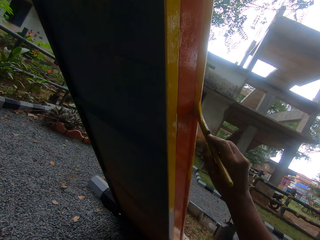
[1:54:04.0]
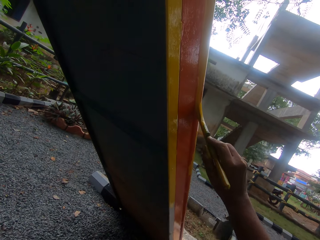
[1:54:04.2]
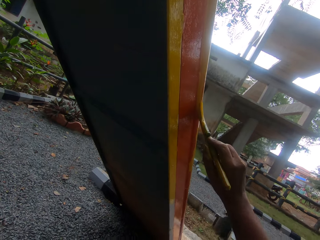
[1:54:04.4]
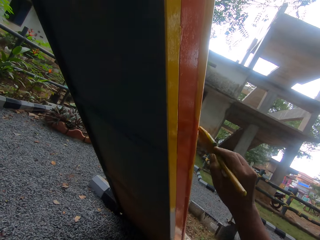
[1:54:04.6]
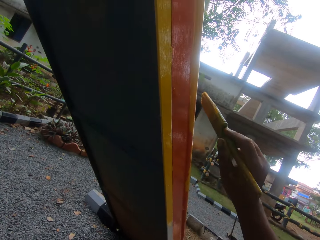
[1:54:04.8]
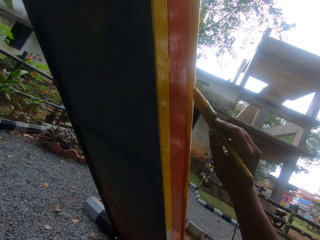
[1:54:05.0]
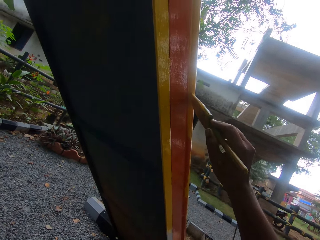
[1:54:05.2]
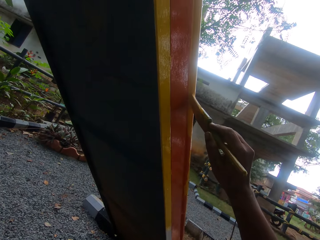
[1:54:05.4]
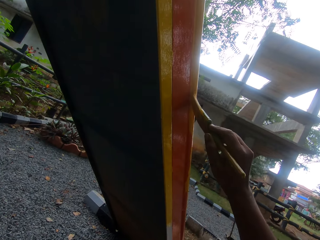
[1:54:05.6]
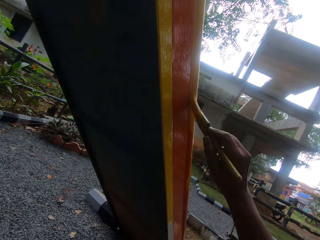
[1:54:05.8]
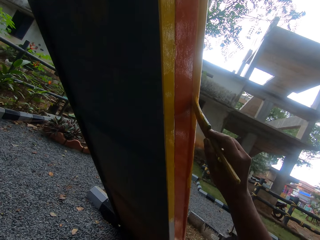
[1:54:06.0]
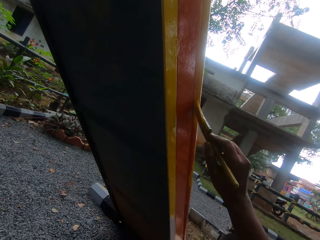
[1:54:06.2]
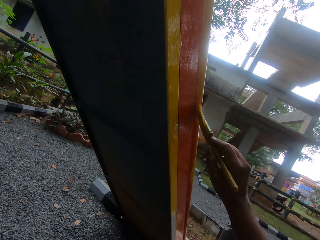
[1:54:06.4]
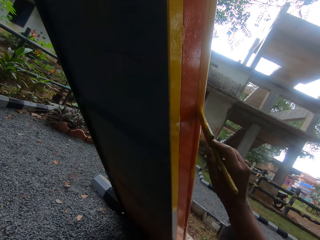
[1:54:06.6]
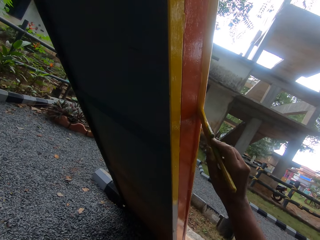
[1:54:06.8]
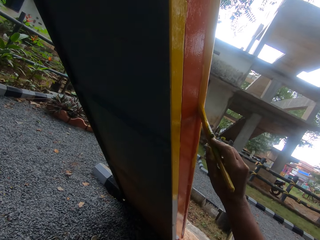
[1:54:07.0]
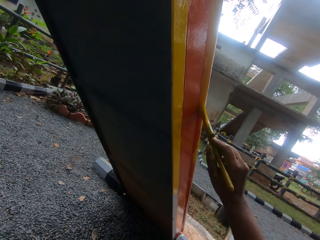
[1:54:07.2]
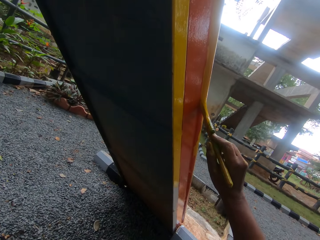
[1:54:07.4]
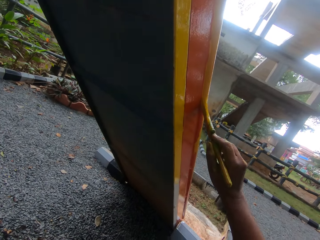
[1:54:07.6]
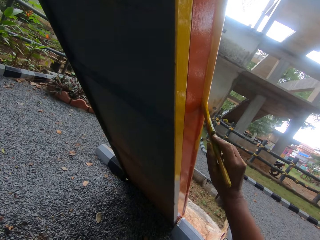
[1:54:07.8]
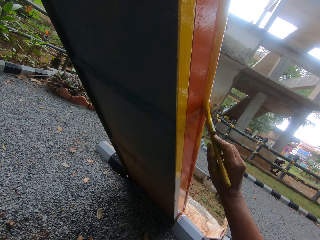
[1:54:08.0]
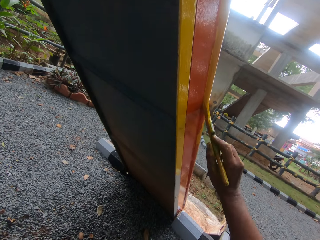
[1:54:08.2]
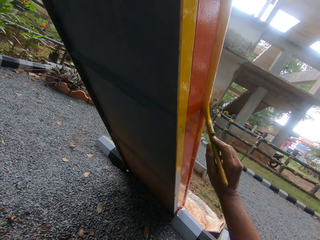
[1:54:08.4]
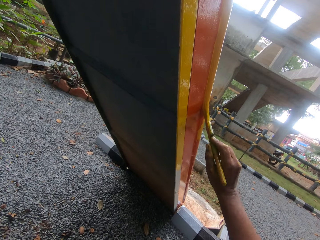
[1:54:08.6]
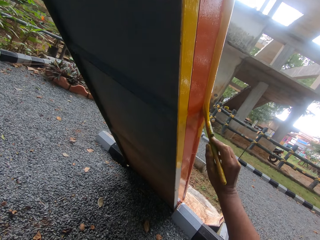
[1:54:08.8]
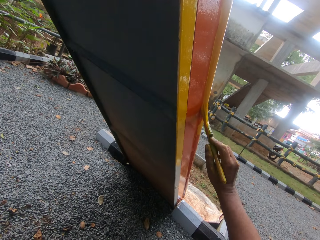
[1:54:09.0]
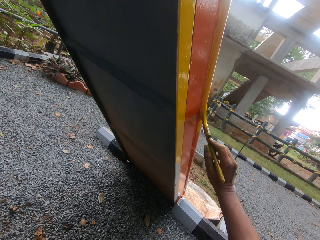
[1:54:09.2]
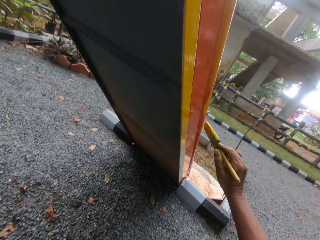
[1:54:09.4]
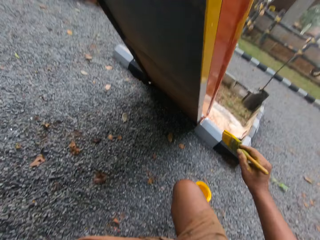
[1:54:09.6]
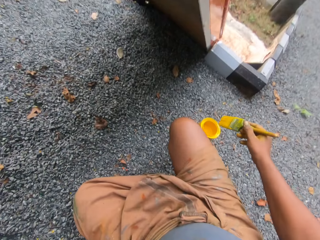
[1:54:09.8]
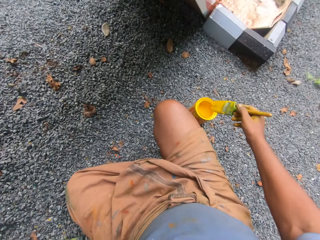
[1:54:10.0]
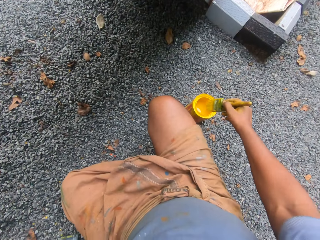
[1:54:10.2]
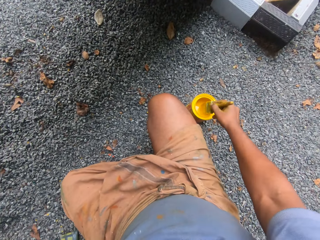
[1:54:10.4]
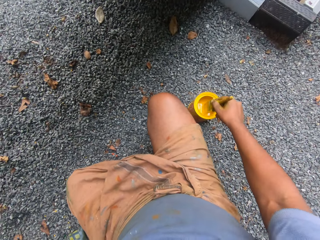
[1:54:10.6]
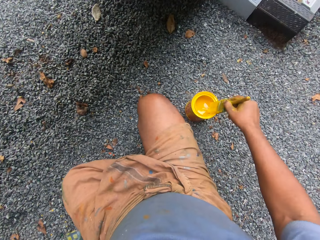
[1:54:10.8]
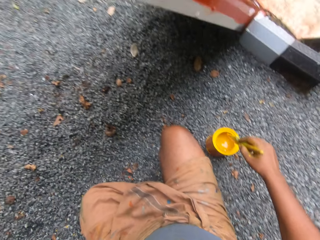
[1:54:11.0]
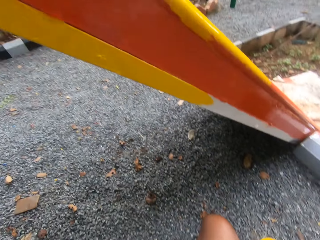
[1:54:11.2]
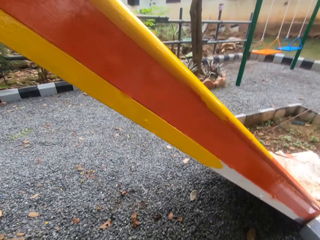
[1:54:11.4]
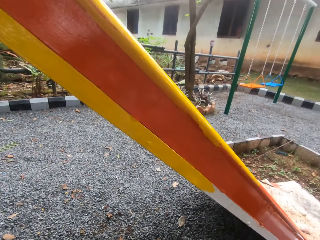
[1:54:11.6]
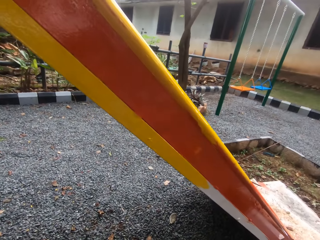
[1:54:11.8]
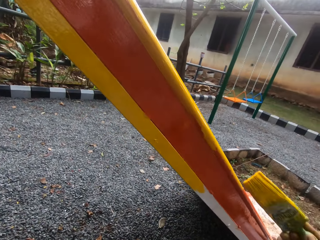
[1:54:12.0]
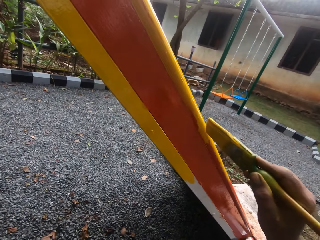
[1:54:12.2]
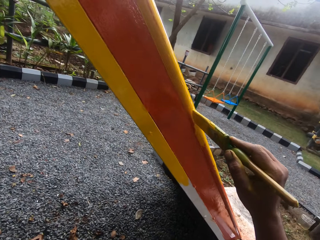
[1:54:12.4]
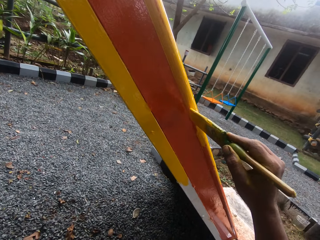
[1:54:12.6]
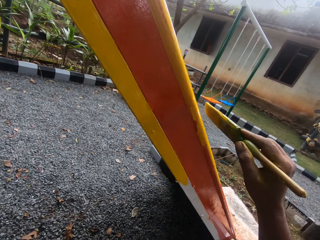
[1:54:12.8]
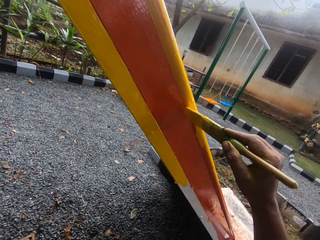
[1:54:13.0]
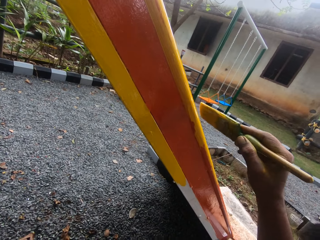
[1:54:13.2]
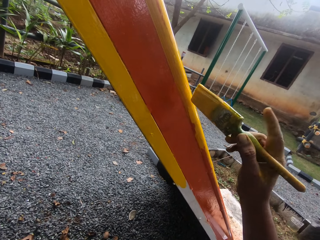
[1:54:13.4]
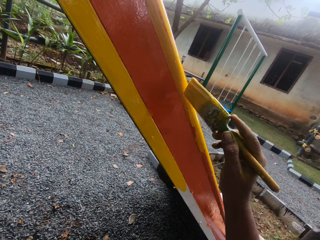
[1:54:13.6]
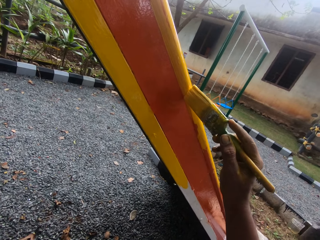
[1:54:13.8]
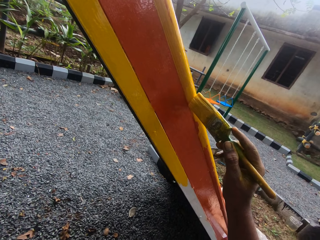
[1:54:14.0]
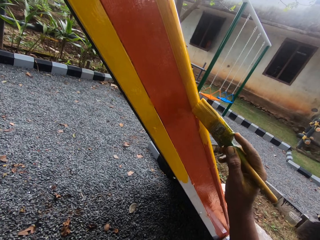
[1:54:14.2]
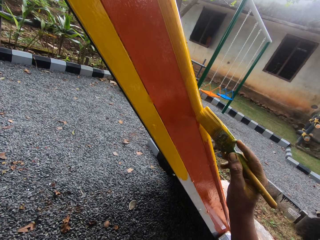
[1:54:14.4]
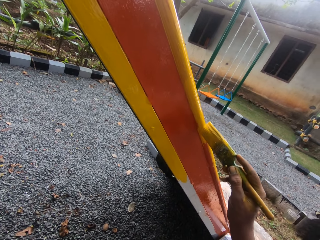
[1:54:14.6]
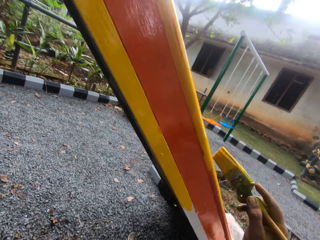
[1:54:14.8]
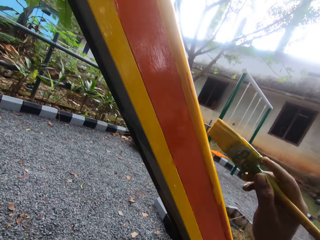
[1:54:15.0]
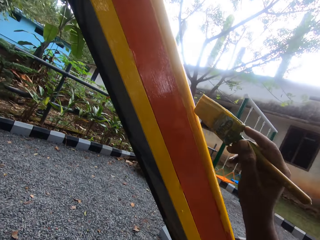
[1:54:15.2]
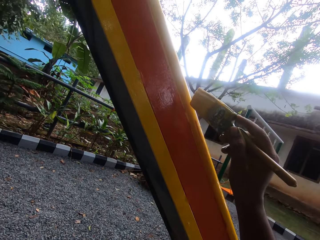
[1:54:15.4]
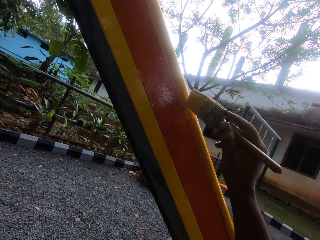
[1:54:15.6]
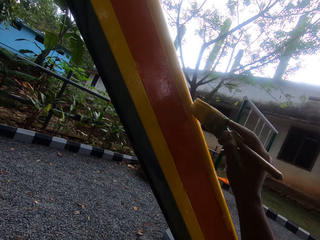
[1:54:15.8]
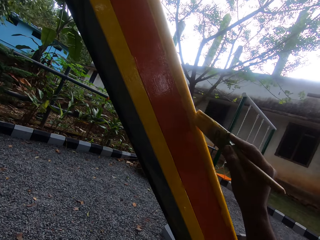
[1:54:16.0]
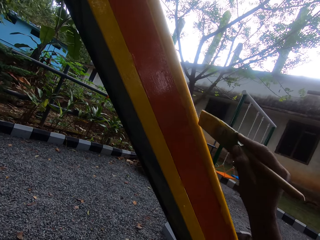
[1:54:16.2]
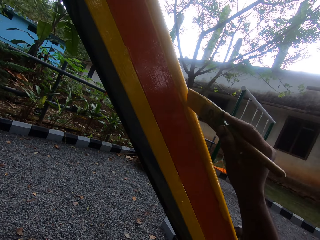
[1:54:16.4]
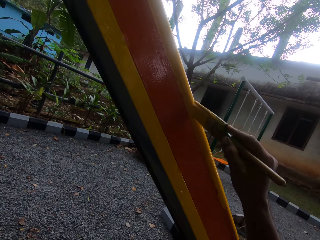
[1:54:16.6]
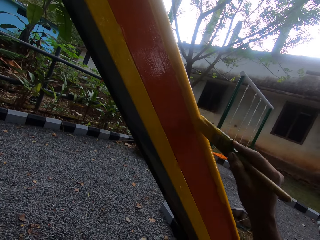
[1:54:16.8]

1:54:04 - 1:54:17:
The camera wearer dips the brush in paint. They paint the swing.

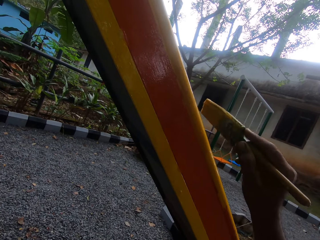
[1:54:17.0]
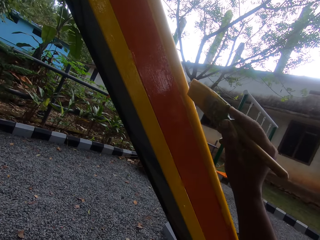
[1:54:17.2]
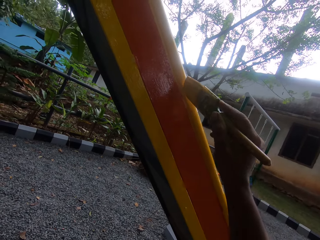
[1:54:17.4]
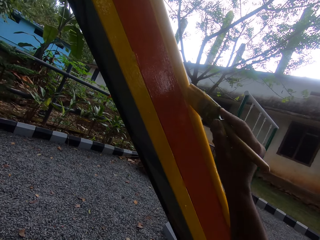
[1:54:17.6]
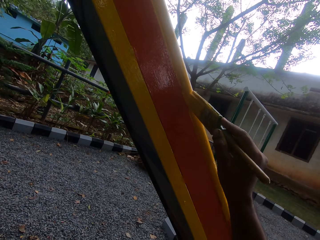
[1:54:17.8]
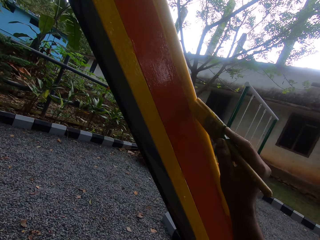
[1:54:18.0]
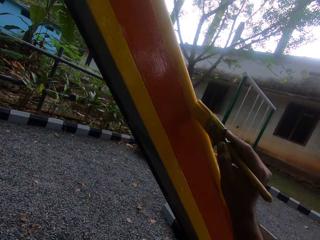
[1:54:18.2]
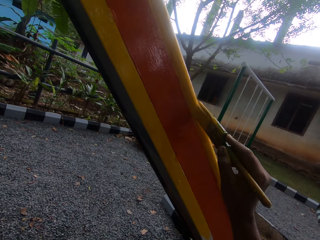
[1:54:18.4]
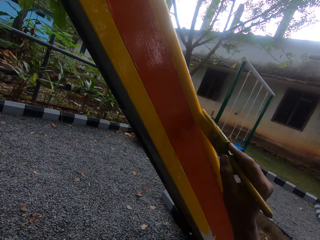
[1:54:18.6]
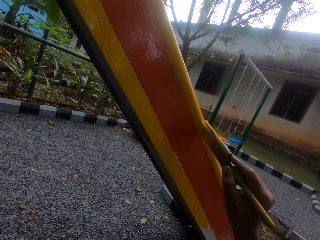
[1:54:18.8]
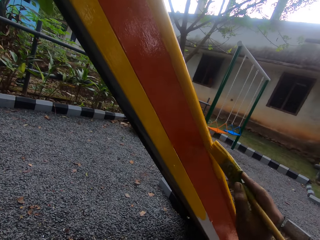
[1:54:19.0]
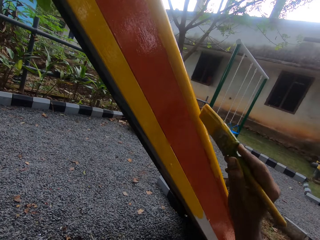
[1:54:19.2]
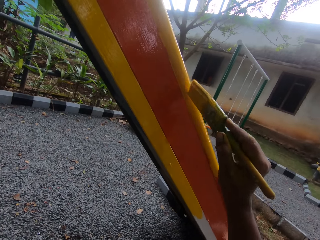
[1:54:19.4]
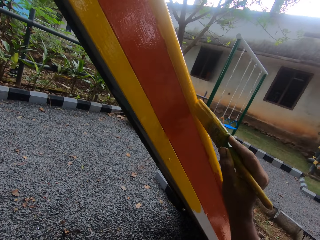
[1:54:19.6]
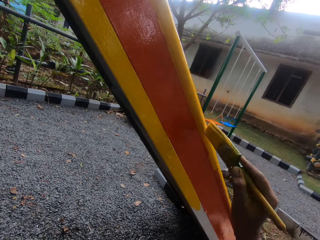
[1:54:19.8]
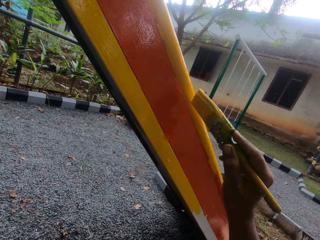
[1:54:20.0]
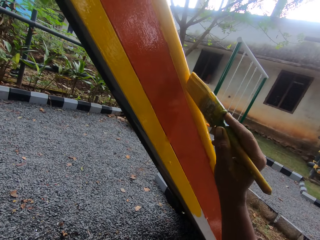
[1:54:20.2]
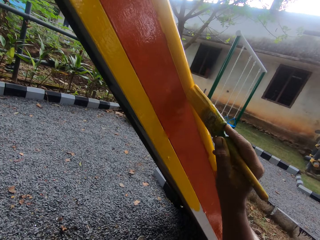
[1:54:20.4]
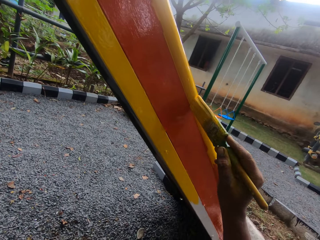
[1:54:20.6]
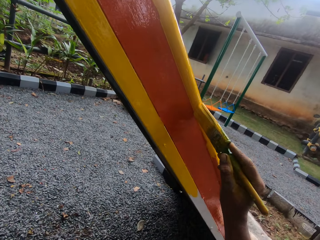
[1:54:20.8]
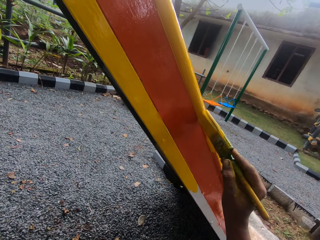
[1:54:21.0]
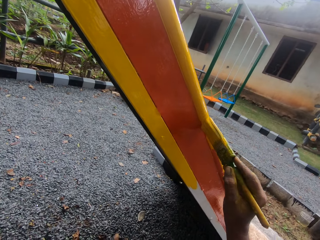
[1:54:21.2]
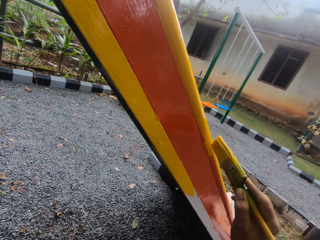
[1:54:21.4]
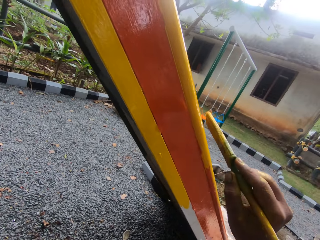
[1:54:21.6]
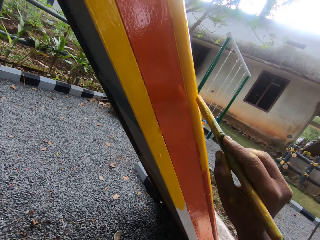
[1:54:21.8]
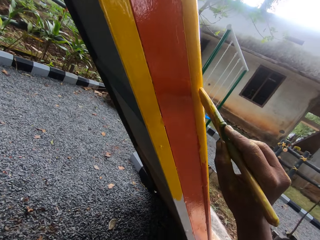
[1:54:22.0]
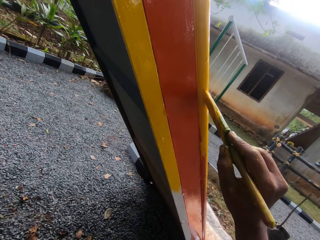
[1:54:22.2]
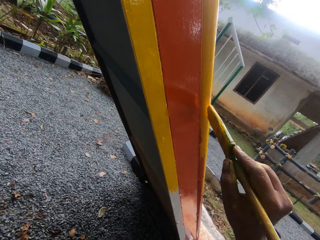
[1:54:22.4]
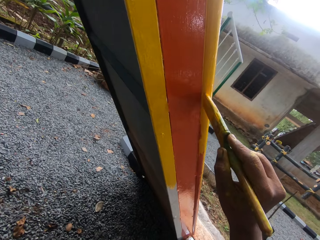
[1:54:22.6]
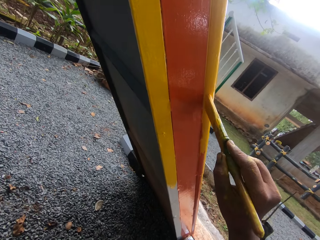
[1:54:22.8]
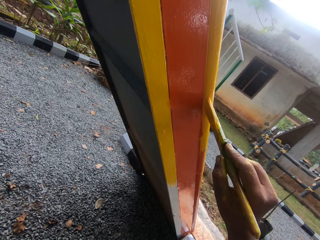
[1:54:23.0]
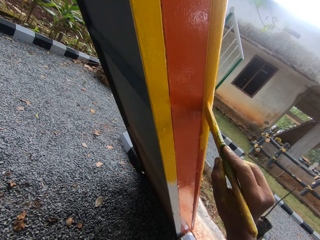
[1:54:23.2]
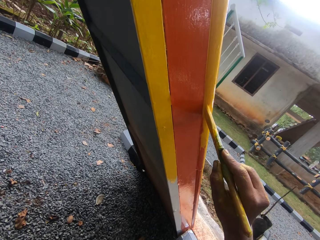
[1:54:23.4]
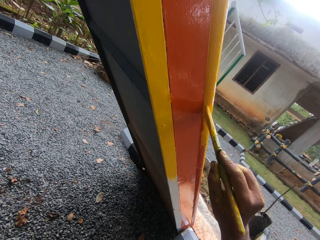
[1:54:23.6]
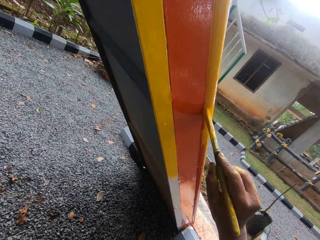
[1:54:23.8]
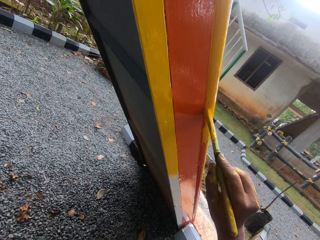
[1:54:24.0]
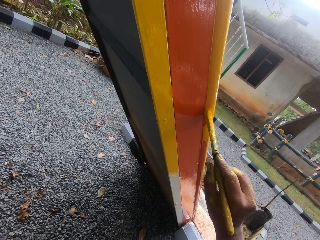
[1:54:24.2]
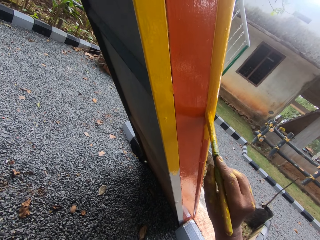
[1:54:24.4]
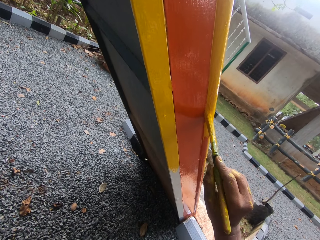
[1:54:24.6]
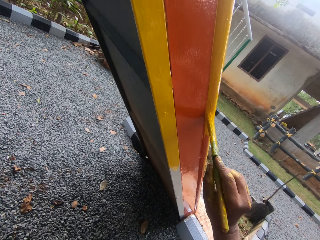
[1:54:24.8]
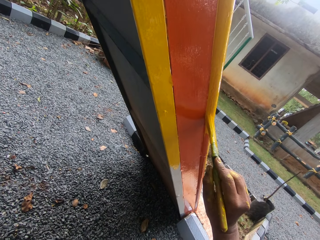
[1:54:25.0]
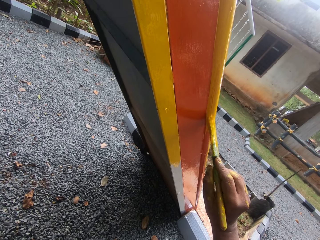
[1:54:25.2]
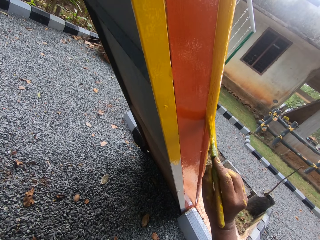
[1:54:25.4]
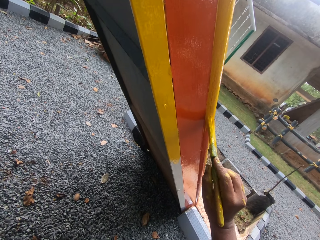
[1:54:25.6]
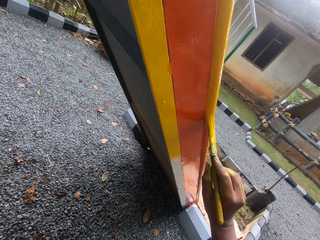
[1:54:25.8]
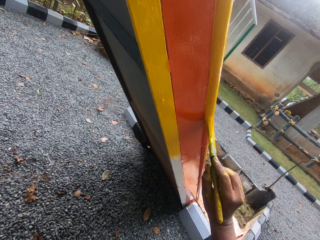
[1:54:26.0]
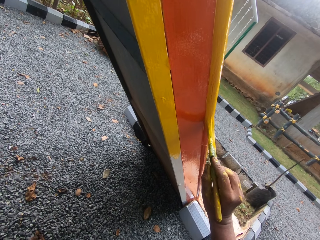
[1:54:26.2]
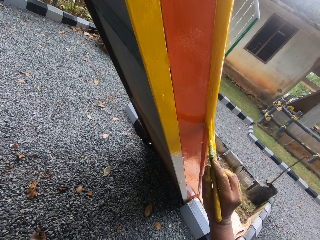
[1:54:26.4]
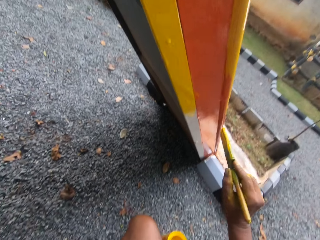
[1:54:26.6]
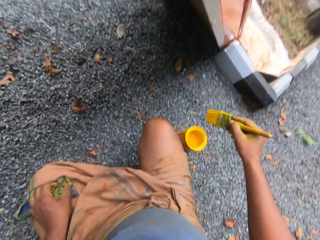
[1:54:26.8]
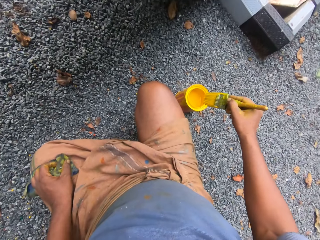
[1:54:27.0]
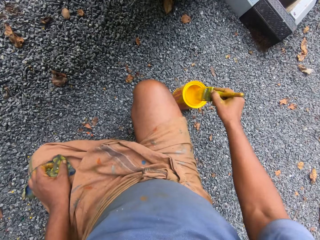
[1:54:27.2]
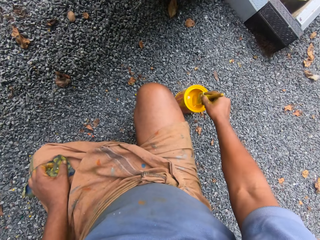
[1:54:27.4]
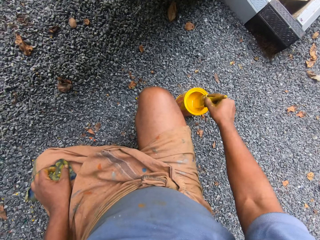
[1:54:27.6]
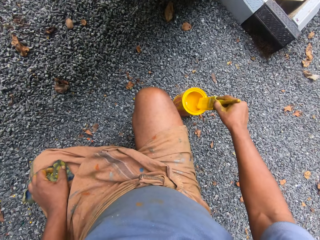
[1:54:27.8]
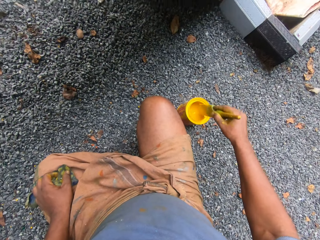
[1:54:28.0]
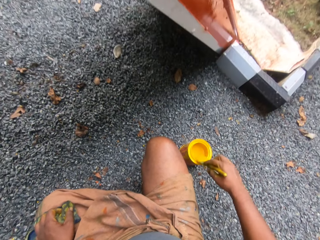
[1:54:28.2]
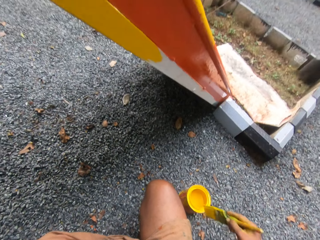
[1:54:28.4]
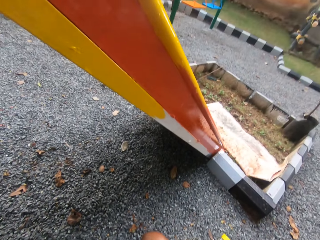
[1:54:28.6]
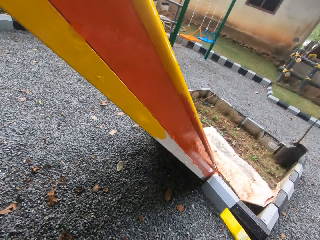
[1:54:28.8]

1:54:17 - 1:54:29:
The camera wearer dips the brush in paint.
